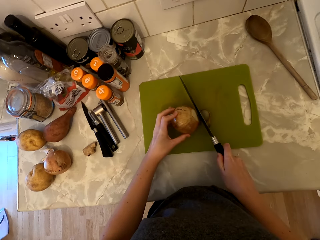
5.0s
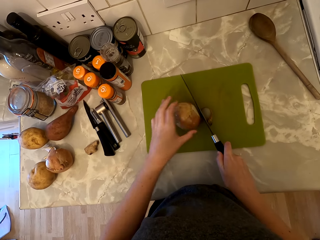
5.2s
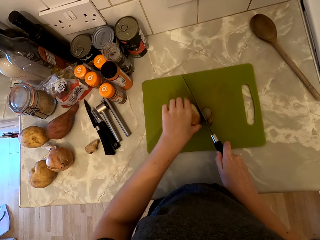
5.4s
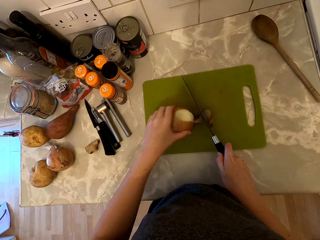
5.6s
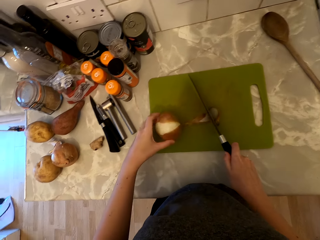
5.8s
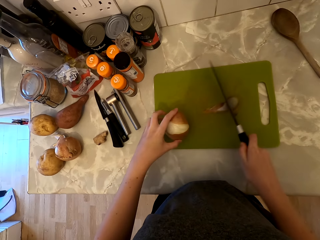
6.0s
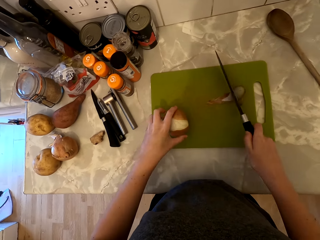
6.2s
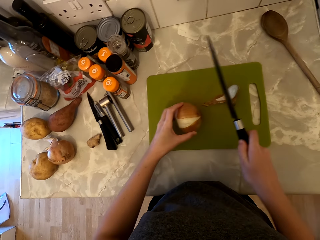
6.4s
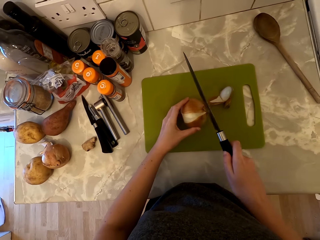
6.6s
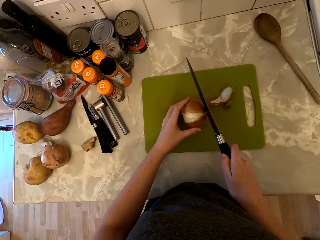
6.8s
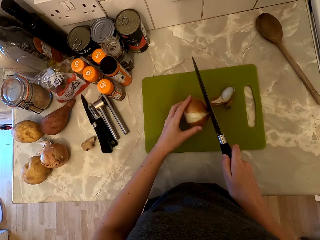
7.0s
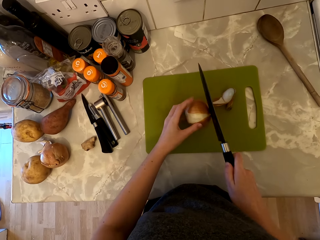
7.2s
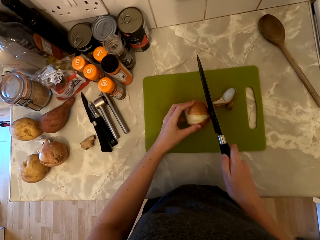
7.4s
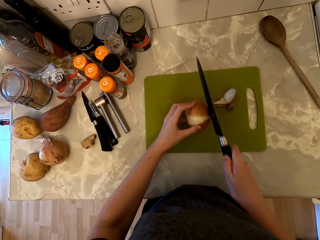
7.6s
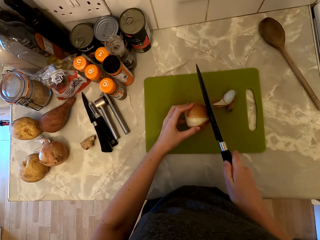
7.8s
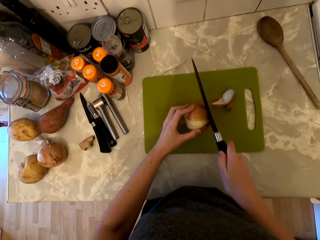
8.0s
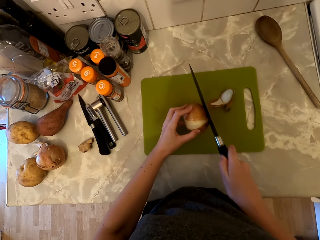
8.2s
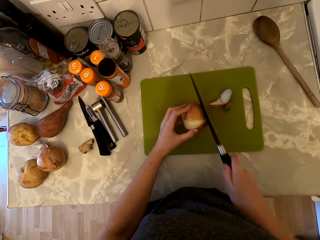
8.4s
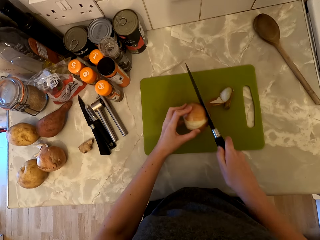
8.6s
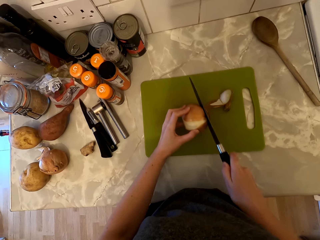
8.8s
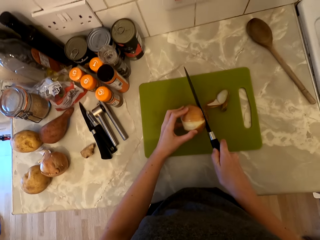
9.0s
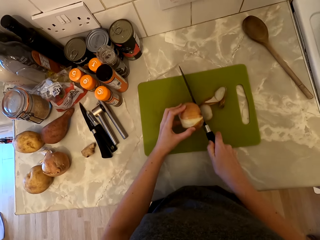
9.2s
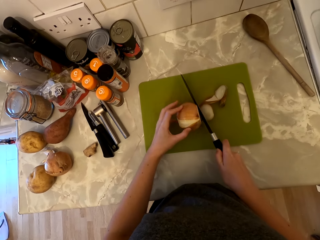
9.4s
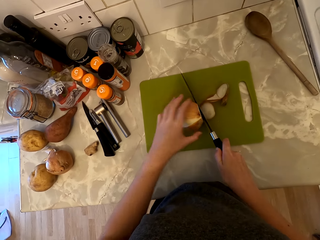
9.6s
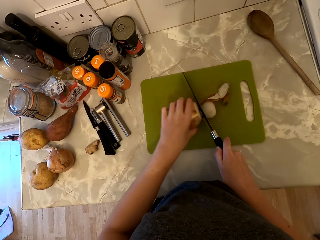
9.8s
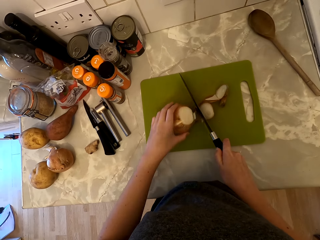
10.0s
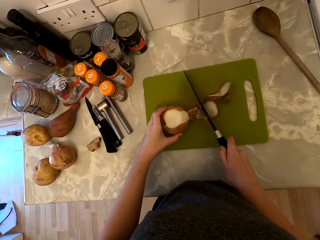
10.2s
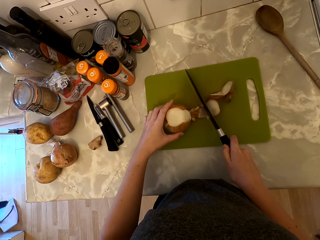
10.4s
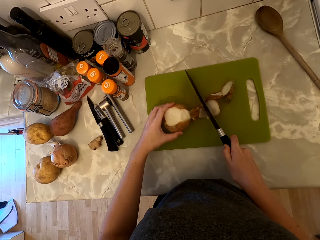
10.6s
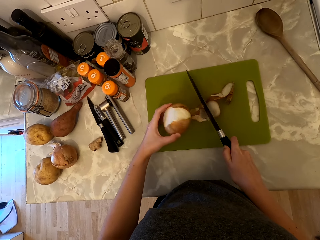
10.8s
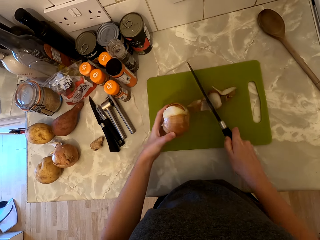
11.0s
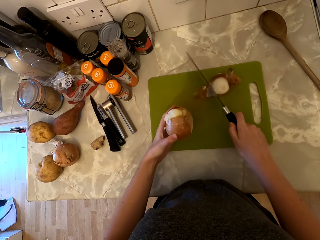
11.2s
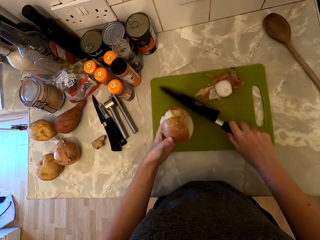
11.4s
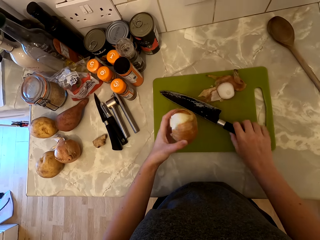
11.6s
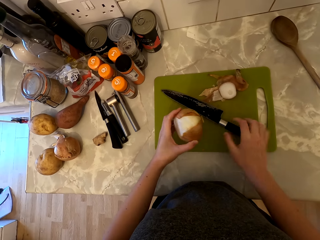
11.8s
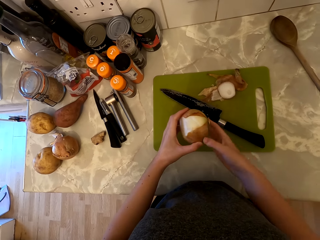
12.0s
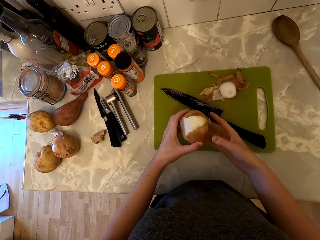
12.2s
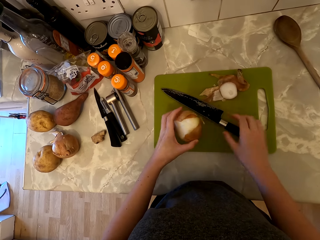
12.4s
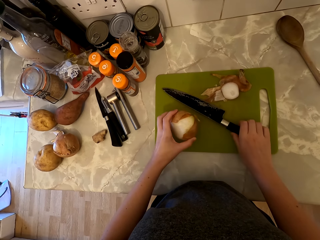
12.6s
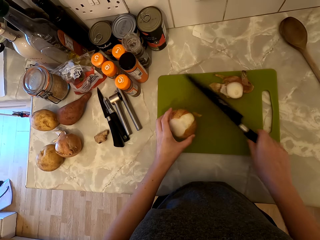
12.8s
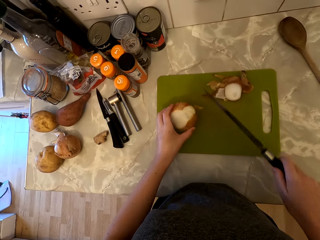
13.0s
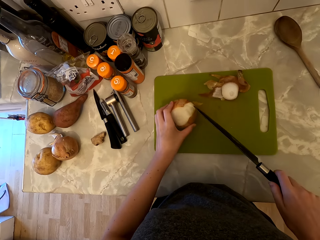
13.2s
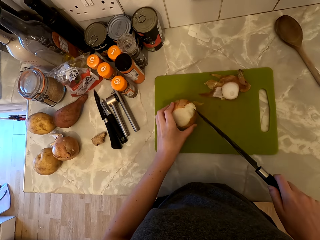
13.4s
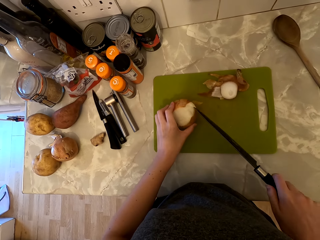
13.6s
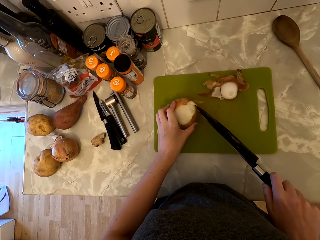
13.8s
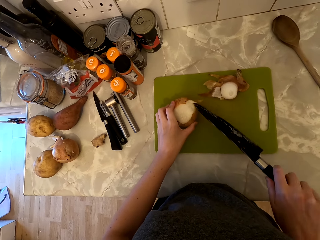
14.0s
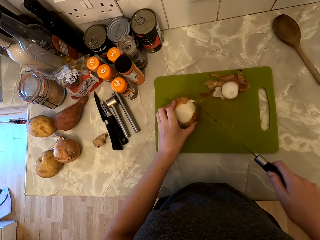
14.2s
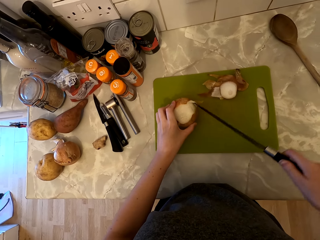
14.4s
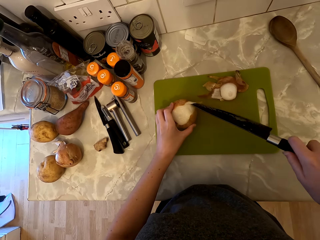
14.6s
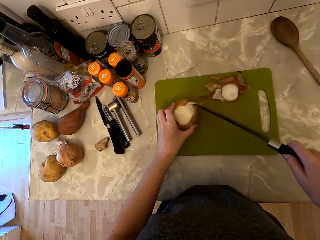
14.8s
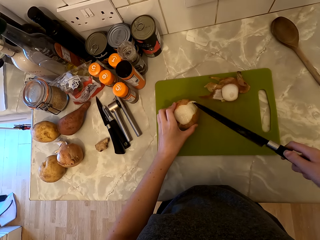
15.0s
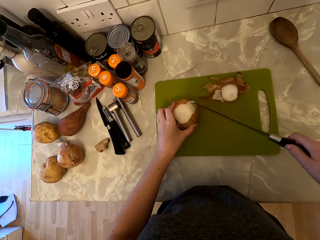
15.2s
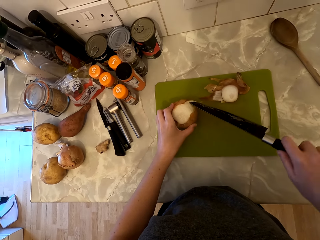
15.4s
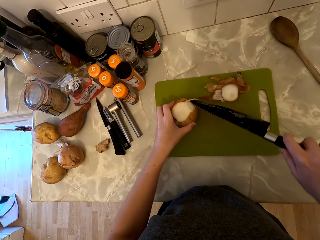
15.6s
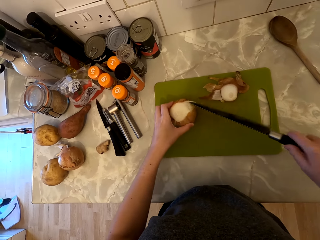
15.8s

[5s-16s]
The camera wearer cuts the root of the onion. They place the knife on the chopping board. They pick up the knife and peel the onion skin with the knife.

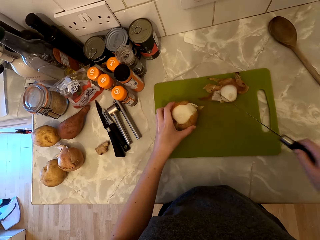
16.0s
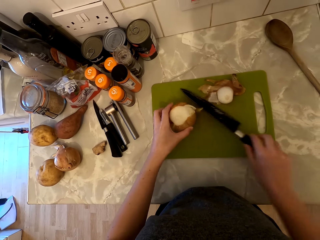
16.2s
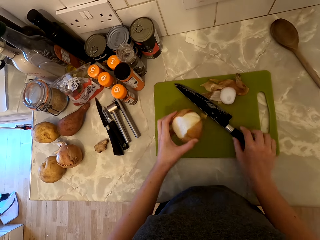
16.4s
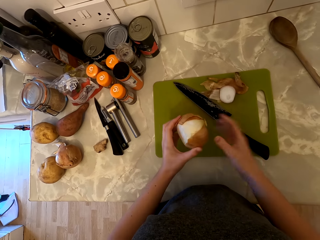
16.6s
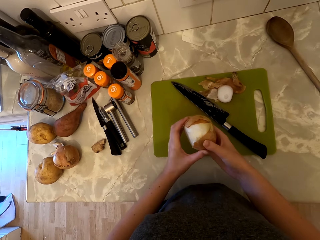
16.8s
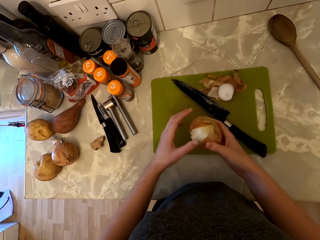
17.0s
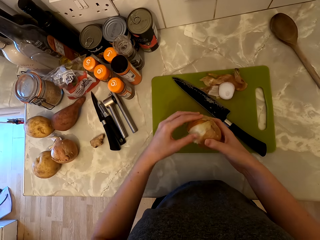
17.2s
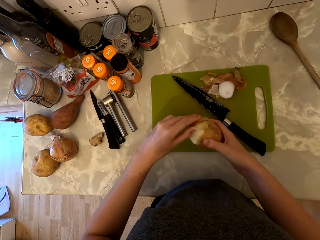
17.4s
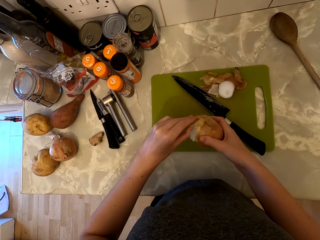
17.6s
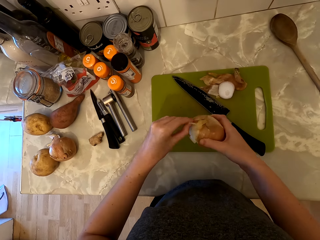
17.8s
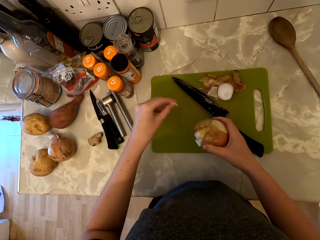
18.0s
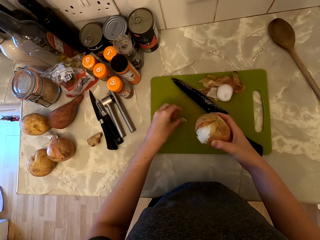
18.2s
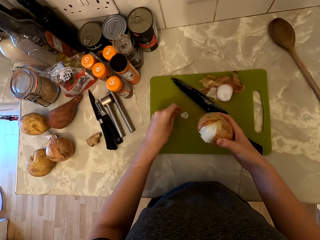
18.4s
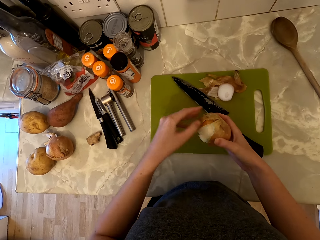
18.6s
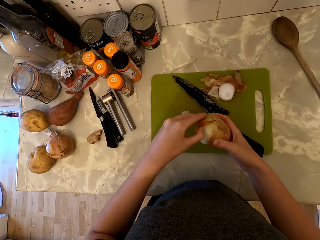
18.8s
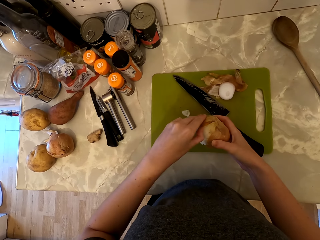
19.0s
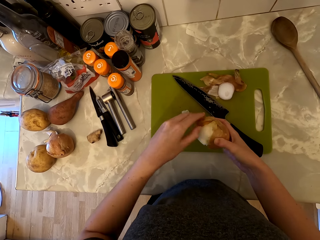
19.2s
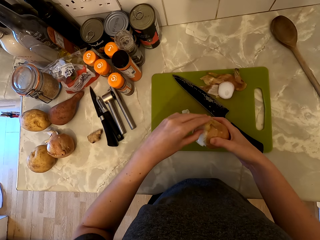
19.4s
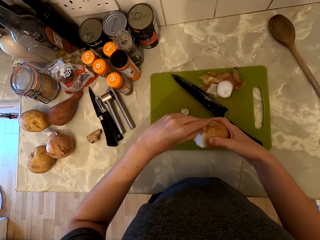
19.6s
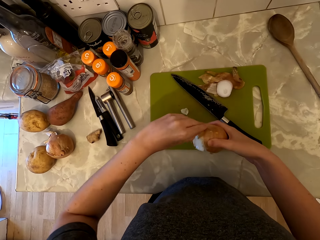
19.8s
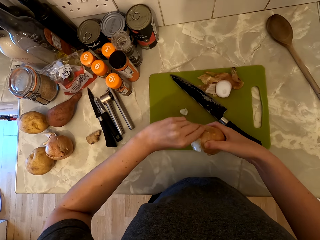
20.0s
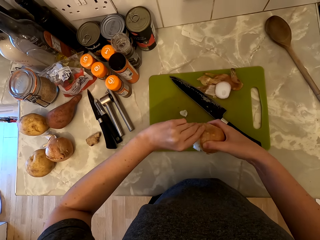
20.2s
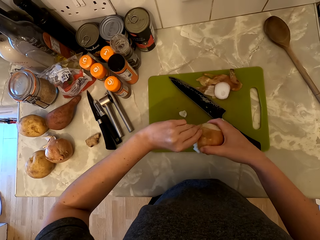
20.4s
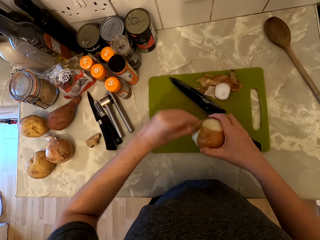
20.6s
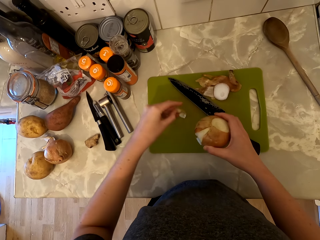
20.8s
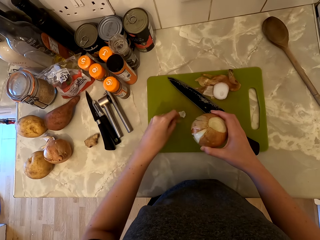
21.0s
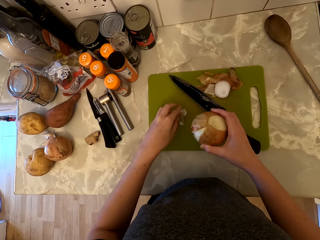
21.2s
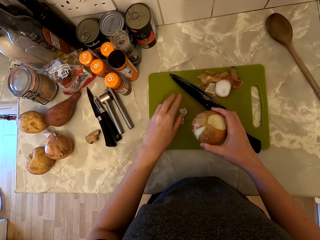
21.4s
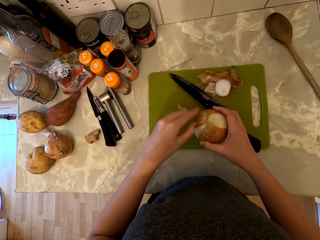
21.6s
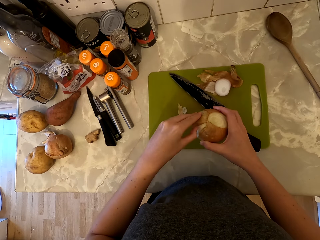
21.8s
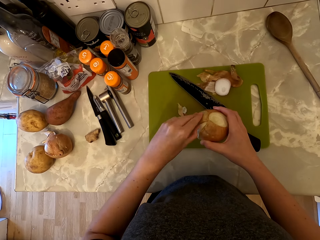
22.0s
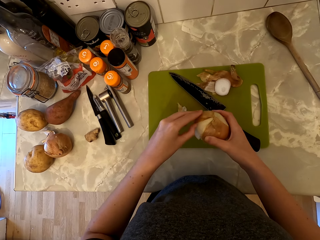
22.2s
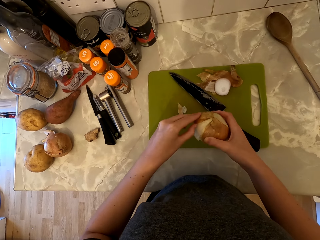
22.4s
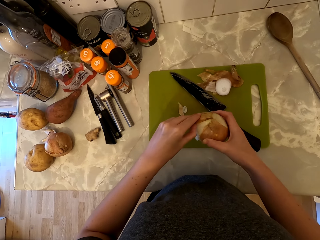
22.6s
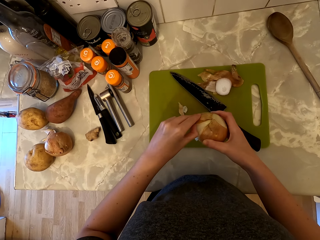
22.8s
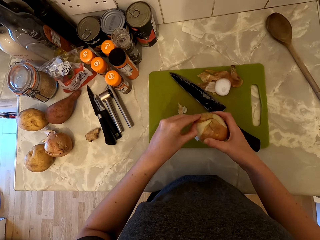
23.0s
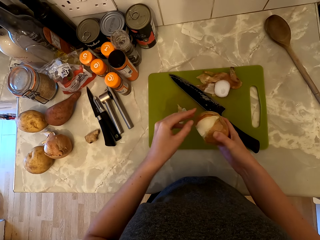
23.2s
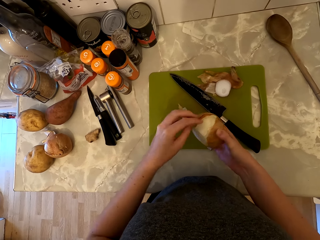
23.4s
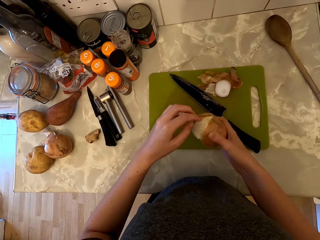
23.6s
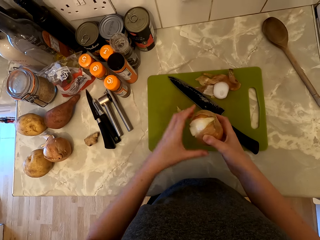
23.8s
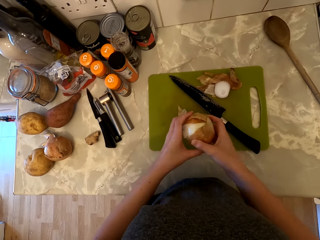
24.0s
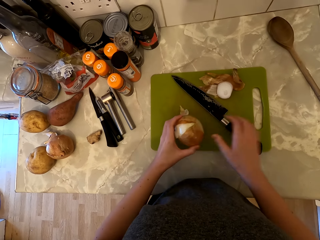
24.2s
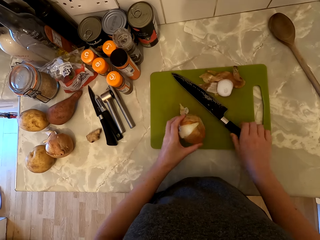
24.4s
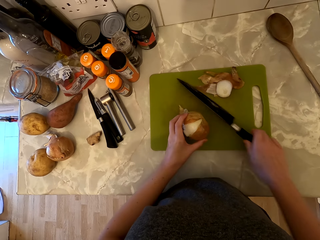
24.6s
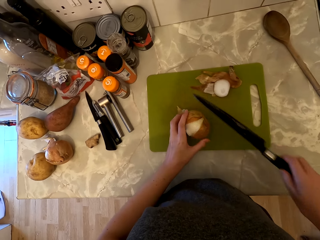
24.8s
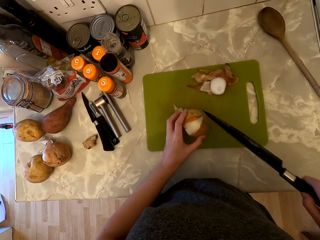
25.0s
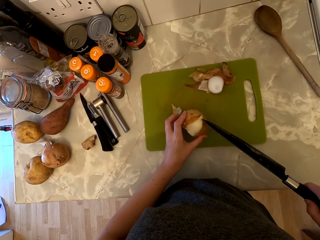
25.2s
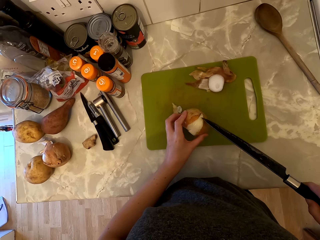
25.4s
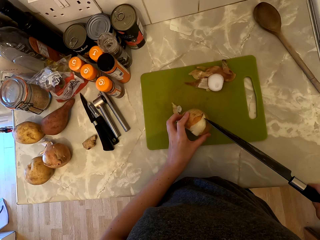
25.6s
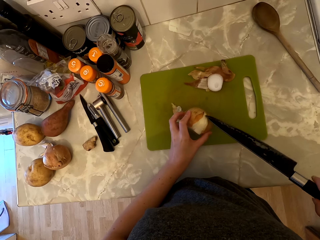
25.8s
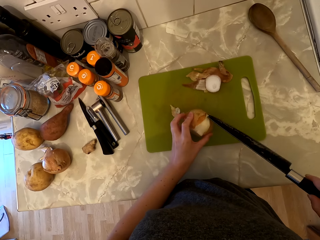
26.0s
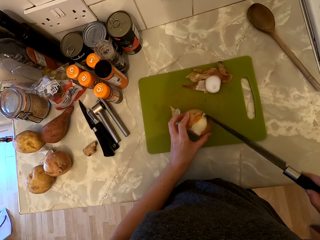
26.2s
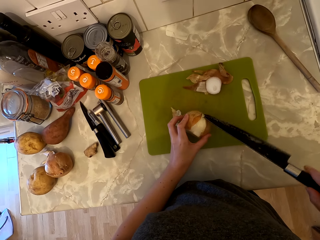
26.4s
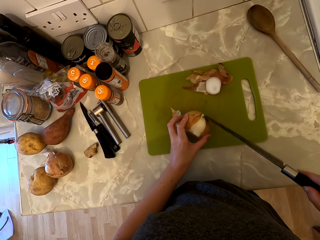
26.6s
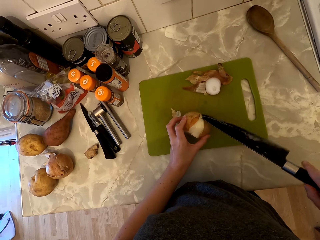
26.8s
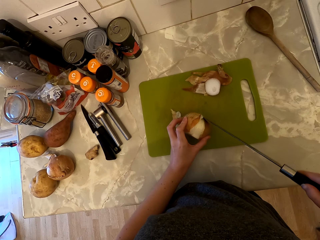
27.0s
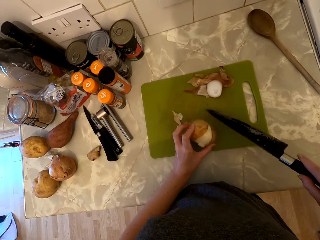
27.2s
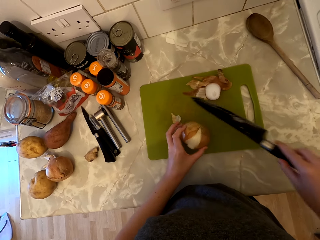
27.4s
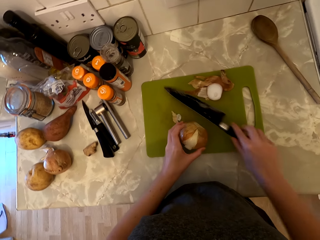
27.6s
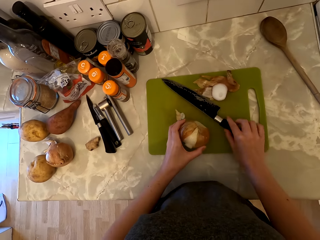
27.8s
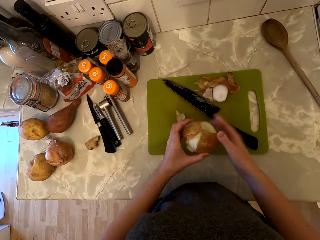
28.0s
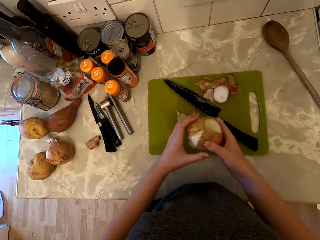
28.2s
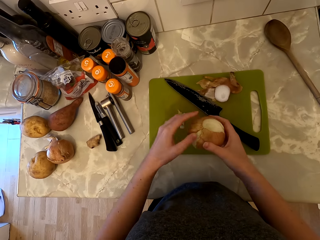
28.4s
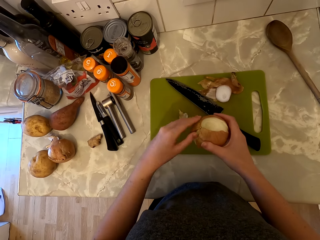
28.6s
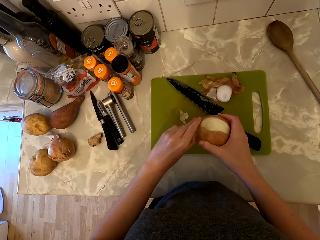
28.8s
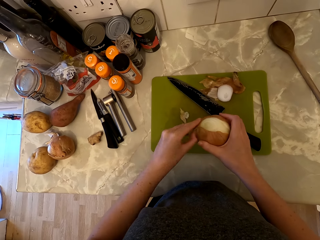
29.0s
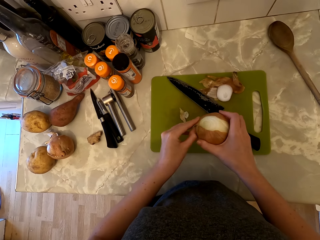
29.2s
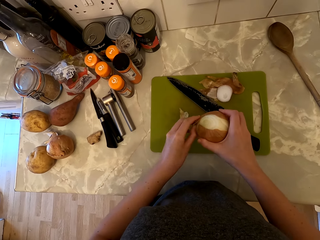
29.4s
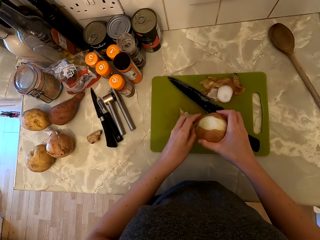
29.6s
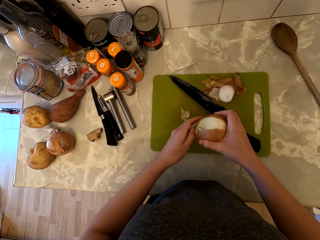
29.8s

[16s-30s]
The camera wearer places the knife on the chopping board. She holds the onion in her right hand. She peels the onion skin with her hand. She places the onion skin on the chopping board. She peels the onion skin with her hand. She places the onion skin on the chopping board. She peels the onion skin with her hand. She picks up the knife from the chopping board. She peels the onion skin with the knife. She places the knife on the chopping board. She holds the onion in her right hand. She peels the onion skin with her hand.
